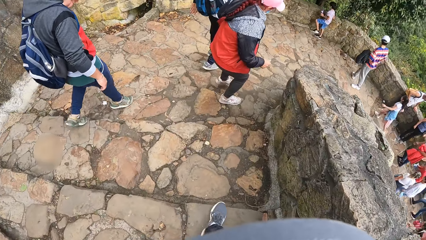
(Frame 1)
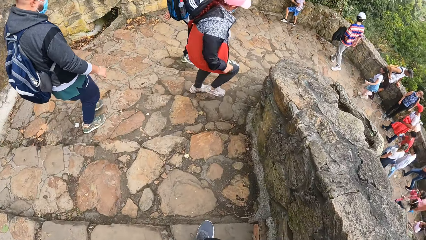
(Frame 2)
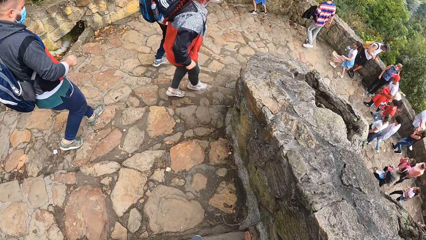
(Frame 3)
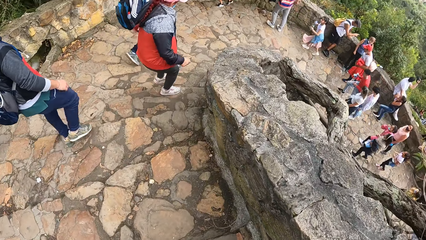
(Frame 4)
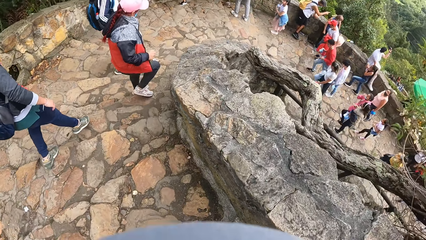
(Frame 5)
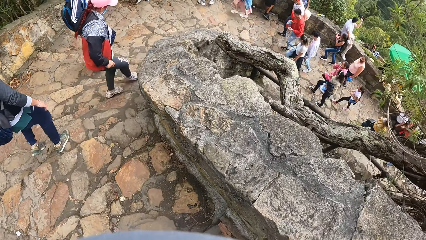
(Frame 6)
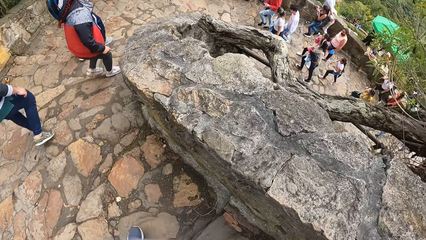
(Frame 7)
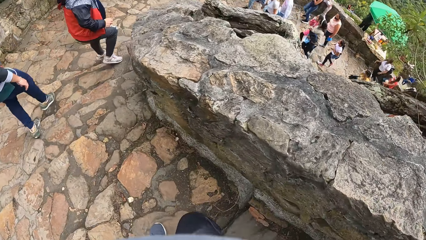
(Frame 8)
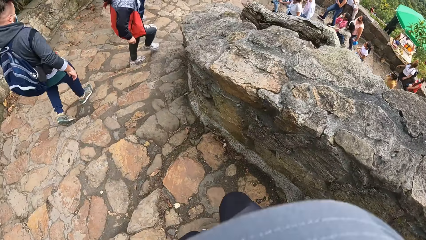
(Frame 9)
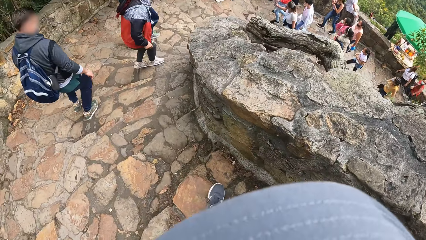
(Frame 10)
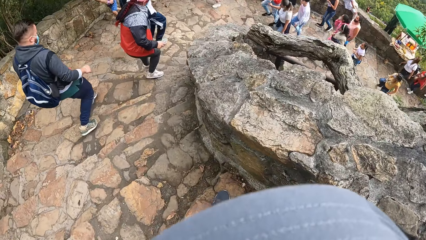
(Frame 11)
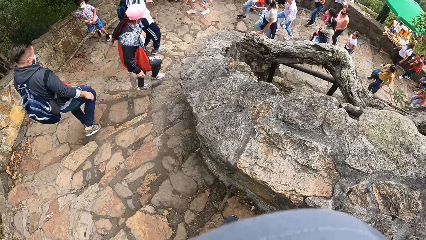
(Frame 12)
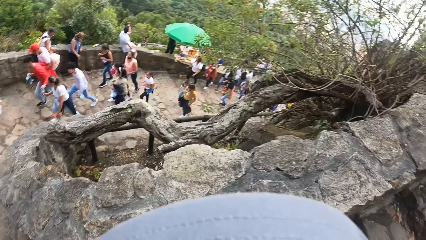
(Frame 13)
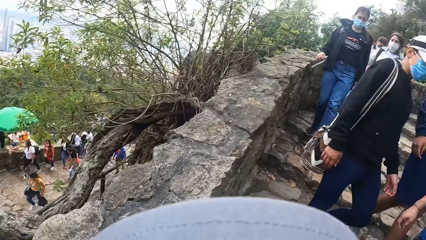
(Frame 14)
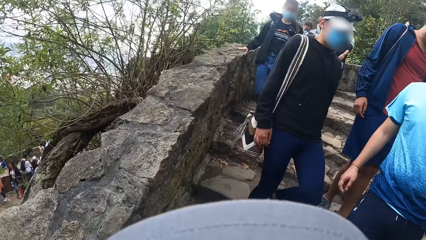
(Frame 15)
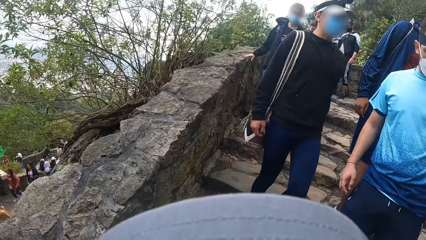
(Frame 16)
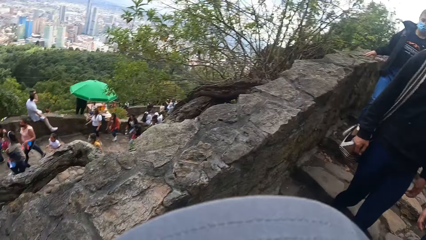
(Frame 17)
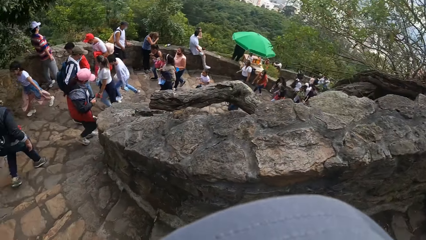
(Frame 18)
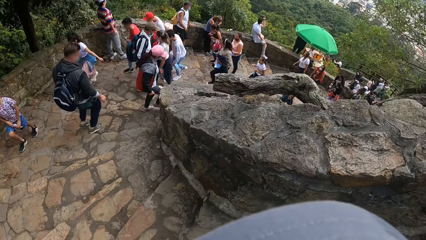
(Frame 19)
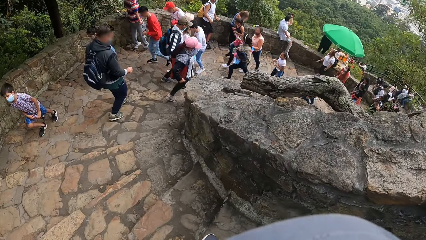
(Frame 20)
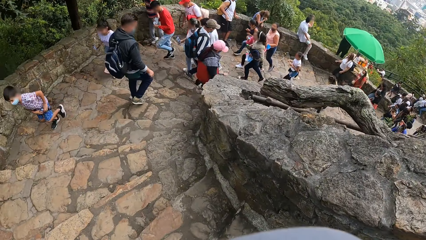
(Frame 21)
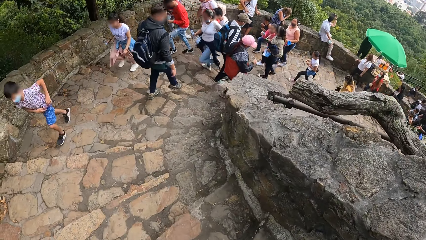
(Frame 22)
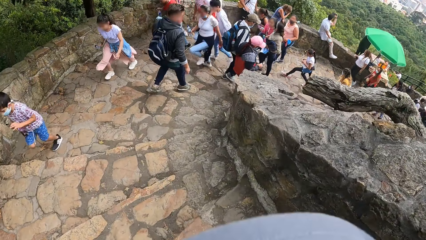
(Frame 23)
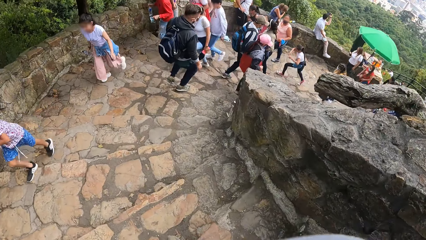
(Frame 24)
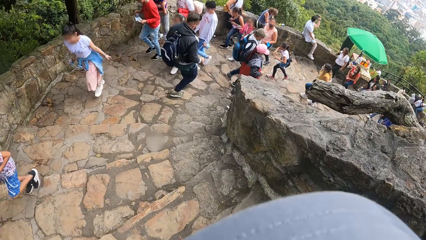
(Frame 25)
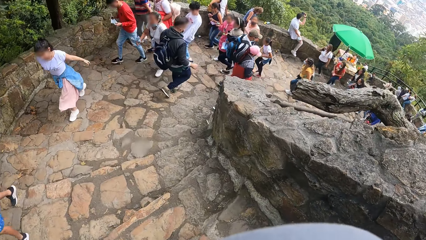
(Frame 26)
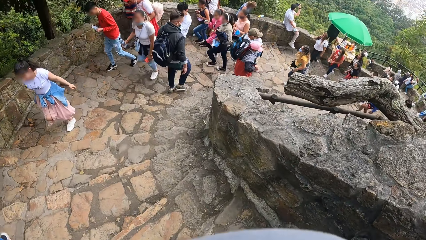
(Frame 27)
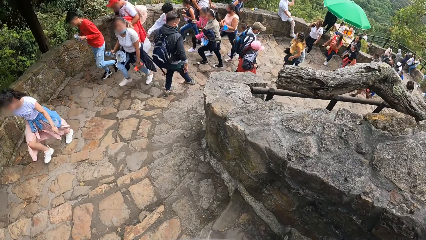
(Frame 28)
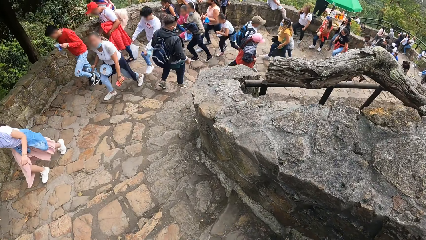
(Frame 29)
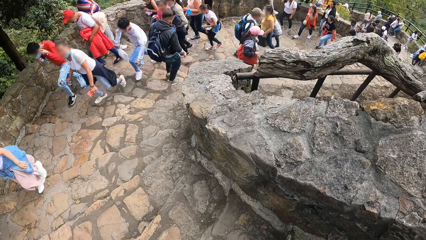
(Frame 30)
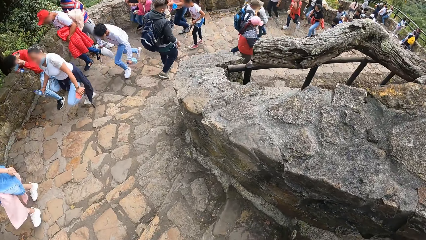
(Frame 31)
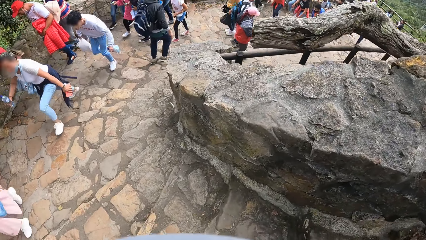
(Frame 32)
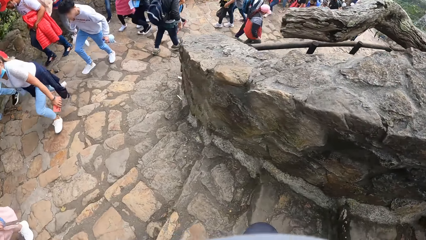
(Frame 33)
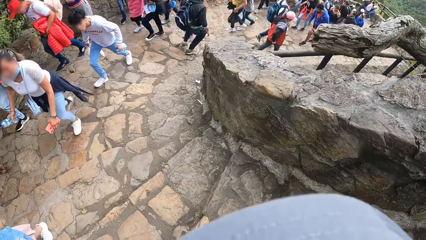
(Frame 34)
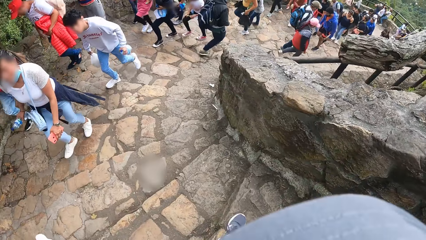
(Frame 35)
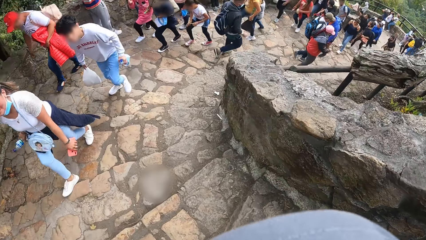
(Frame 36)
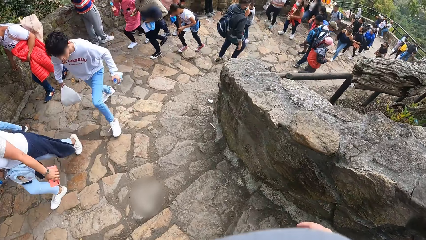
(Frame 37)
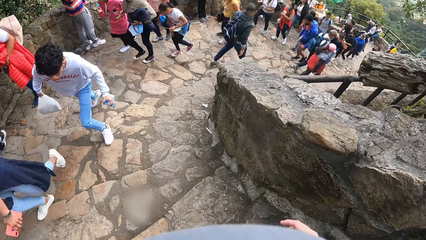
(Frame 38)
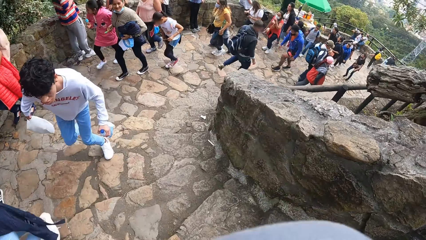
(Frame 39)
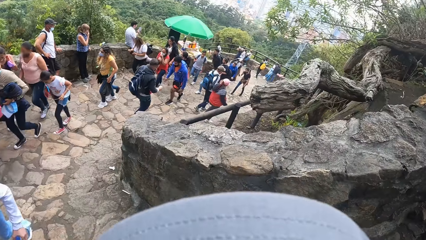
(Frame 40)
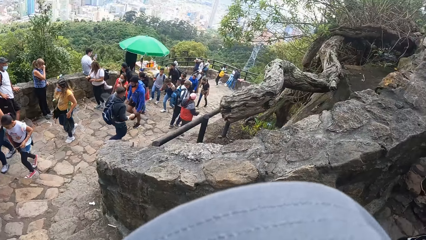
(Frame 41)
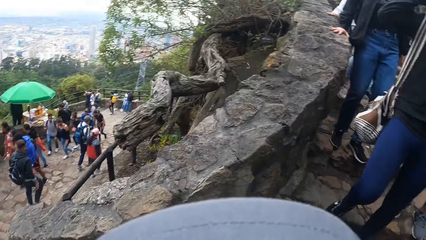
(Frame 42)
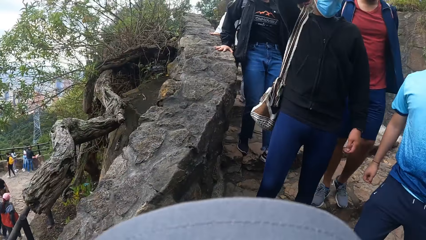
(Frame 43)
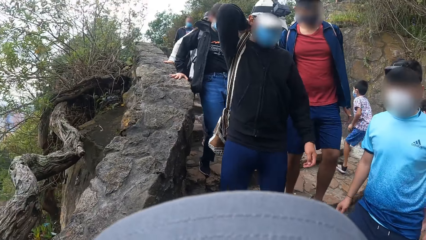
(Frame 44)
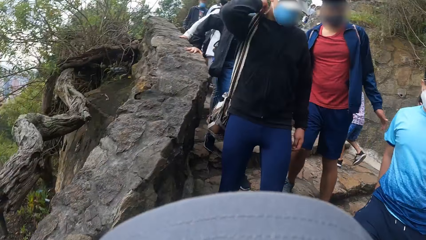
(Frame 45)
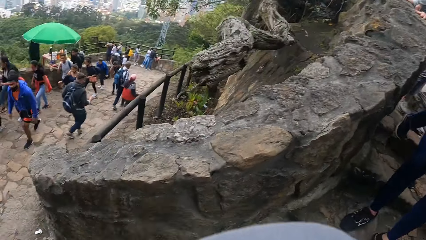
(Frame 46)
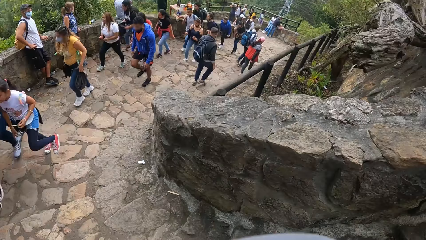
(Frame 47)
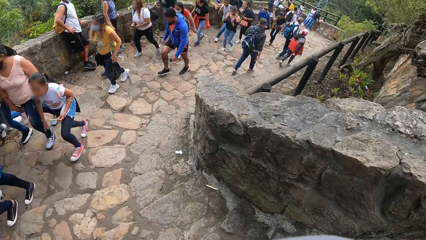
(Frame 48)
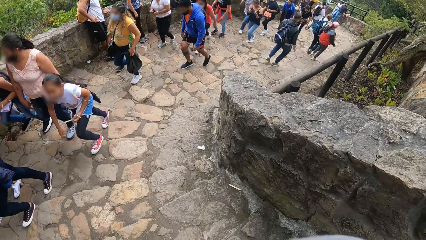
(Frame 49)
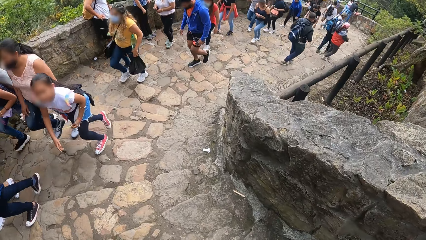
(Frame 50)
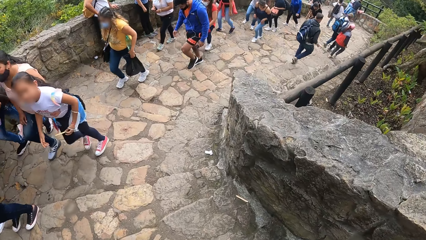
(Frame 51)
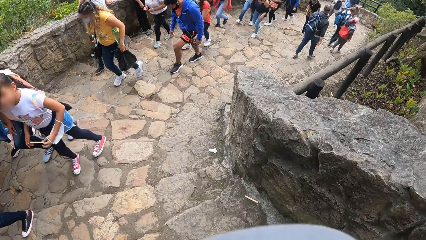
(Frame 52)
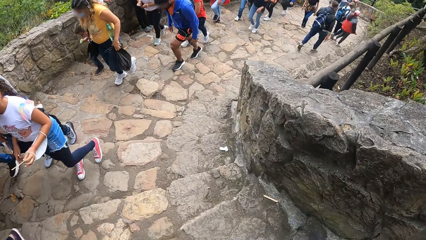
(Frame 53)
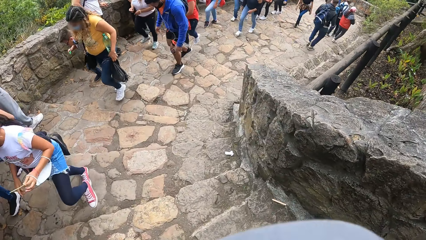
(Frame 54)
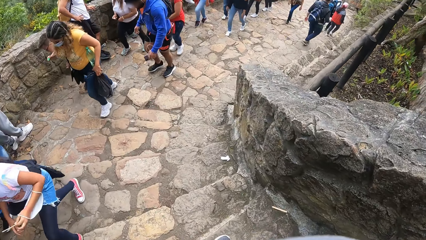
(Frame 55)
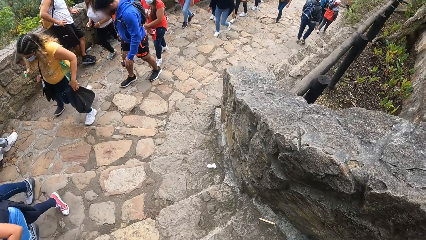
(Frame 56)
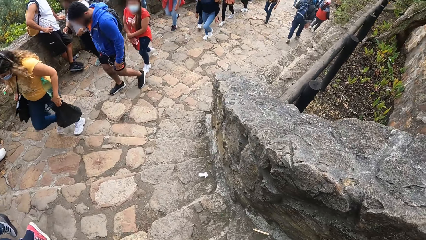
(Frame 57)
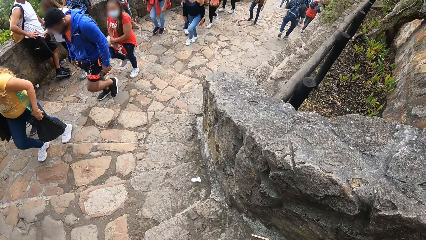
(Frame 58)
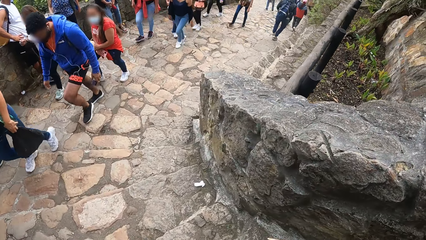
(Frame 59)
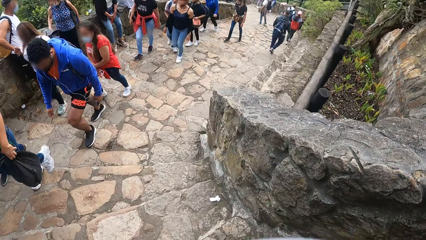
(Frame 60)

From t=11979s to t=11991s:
The camera wearer walks in the park.

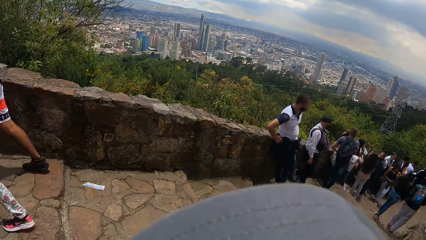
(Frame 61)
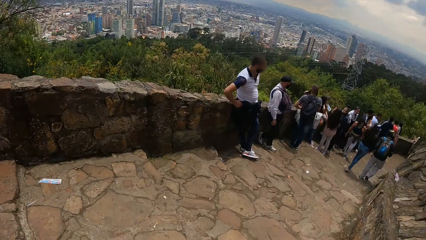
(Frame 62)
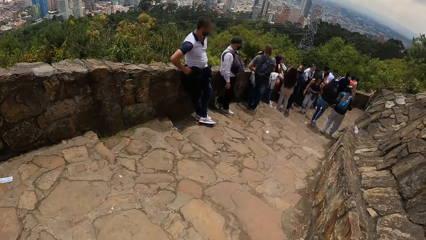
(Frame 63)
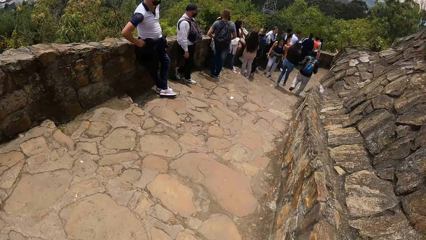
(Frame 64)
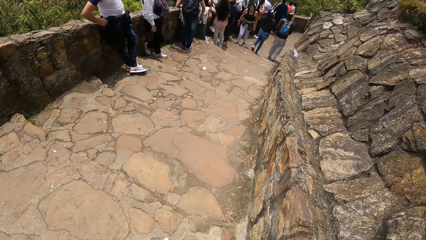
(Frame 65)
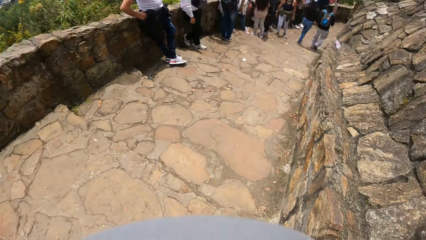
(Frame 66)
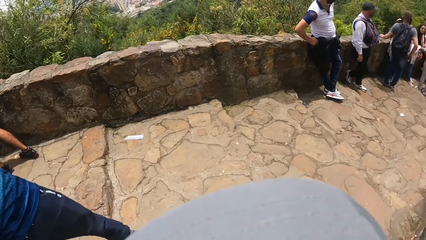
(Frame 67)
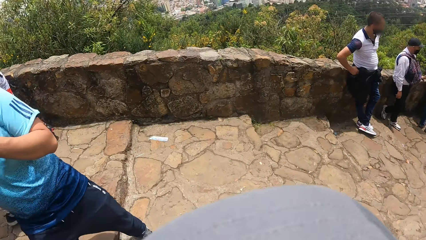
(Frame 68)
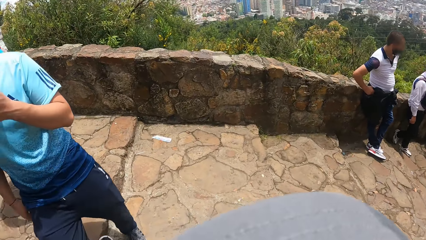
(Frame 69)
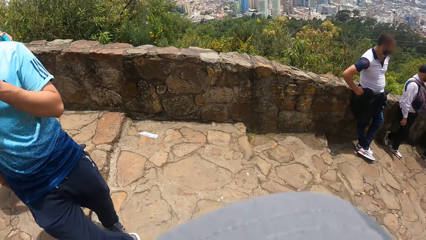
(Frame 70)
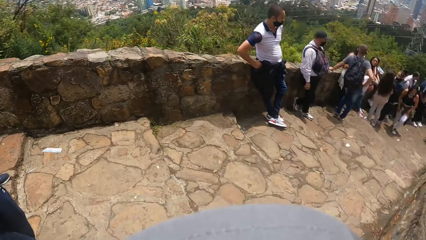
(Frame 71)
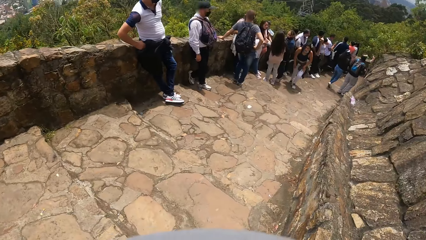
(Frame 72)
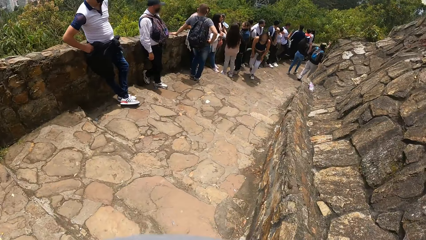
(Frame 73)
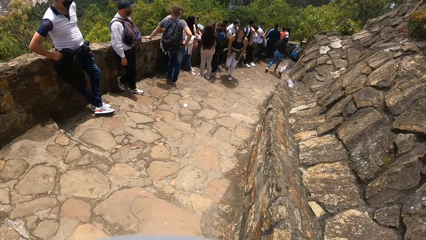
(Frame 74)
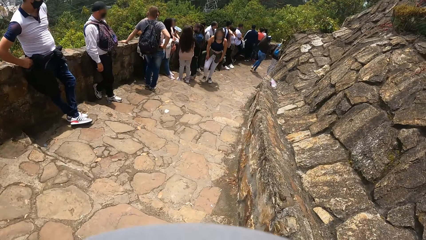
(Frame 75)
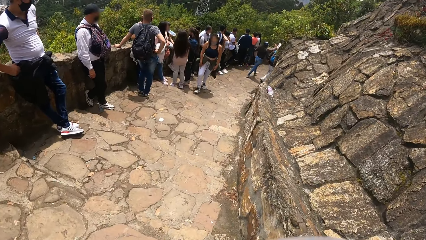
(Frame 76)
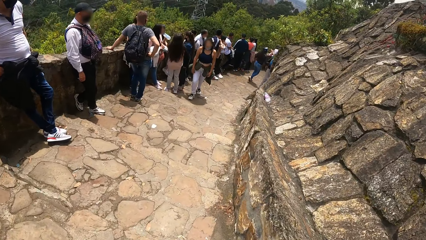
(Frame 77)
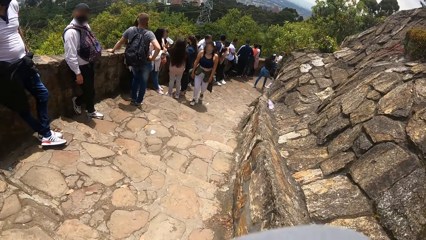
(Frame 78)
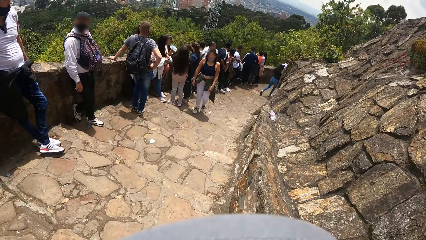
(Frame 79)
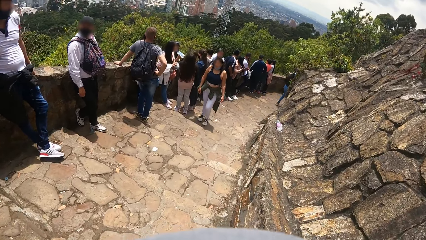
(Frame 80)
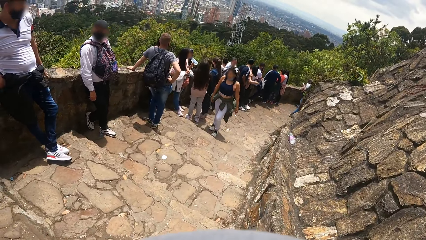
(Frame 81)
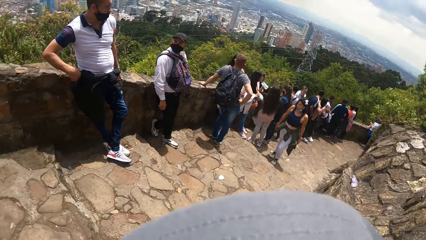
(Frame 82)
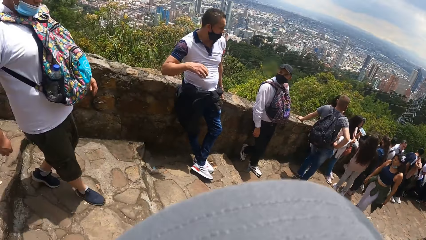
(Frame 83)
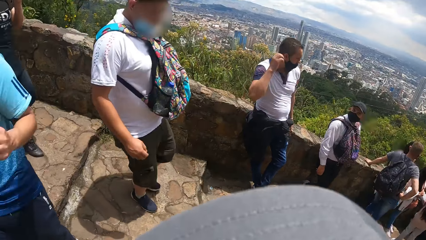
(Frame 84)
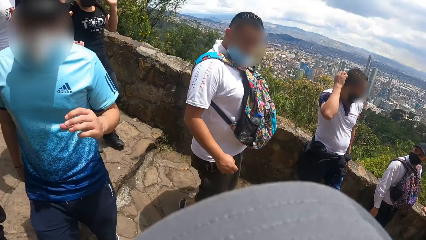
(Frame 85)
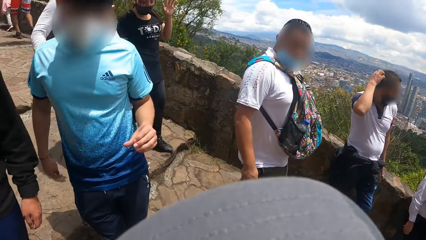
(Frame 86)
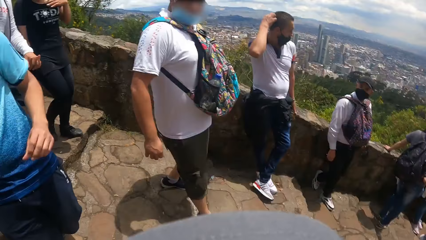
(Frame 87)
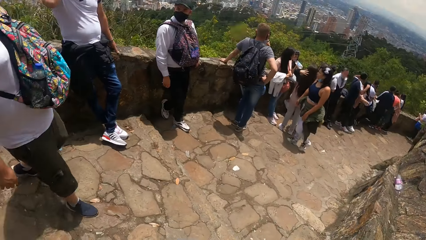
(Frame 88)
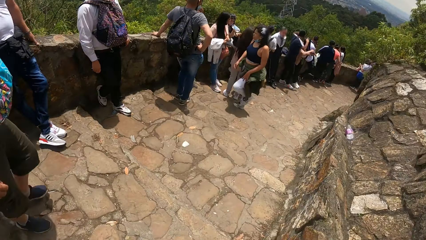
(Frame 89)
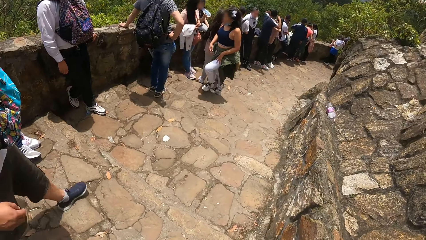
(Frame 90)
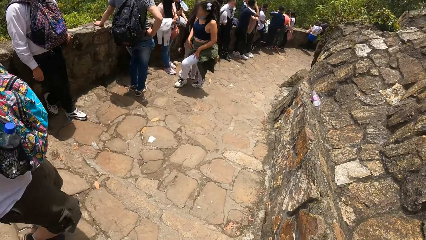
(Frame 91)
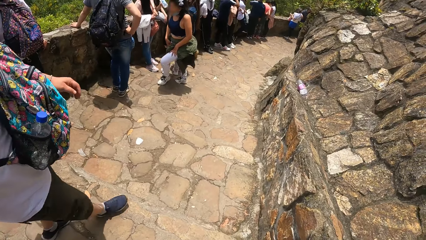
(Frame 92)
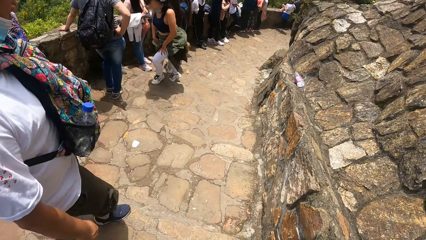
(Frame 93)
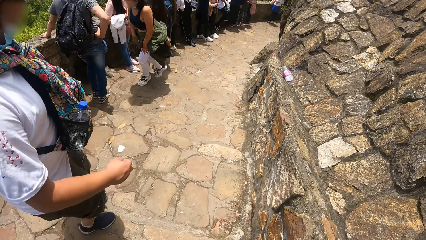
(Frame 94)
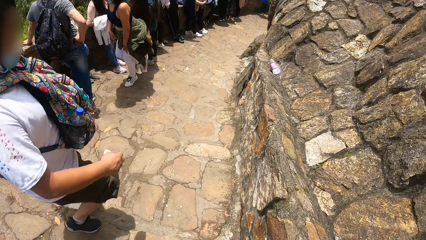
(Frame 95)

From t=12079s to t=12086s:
The camera wearer looks at a man.
